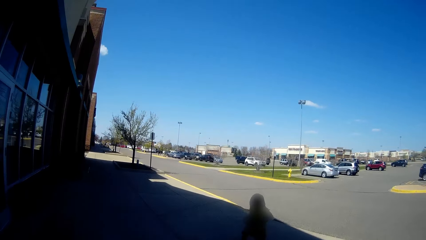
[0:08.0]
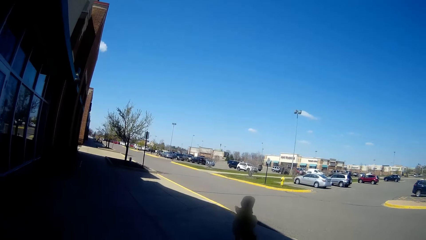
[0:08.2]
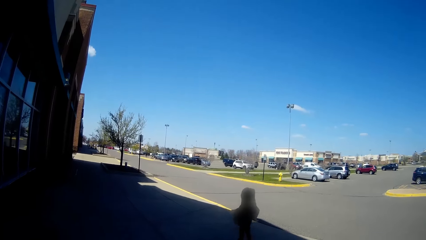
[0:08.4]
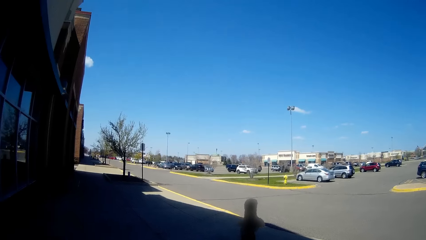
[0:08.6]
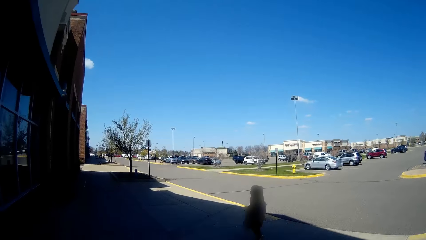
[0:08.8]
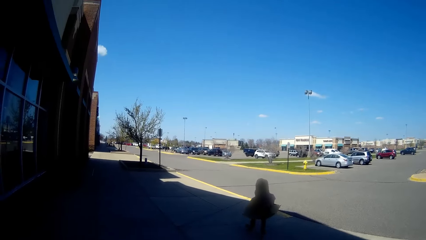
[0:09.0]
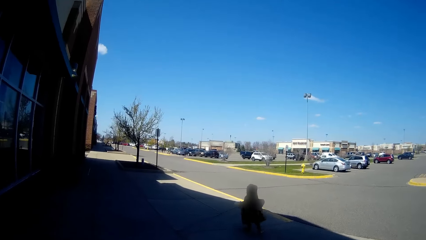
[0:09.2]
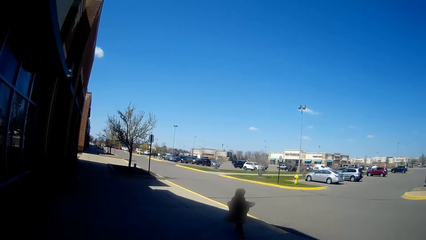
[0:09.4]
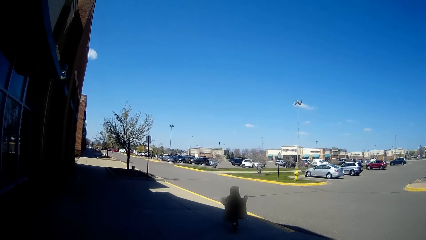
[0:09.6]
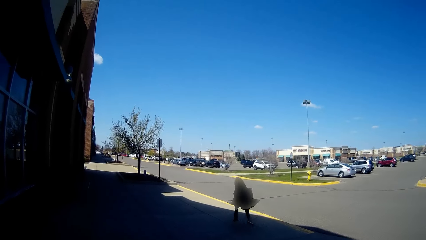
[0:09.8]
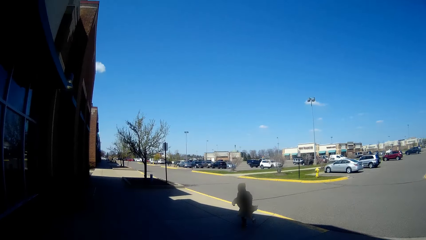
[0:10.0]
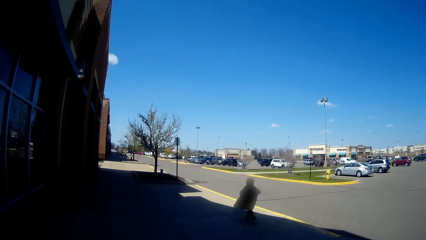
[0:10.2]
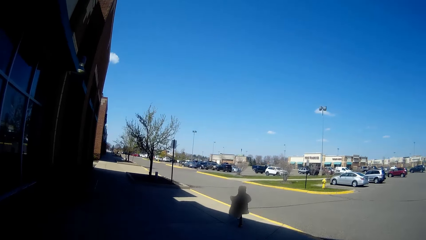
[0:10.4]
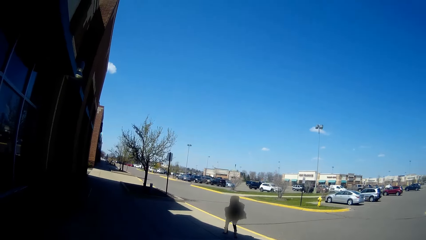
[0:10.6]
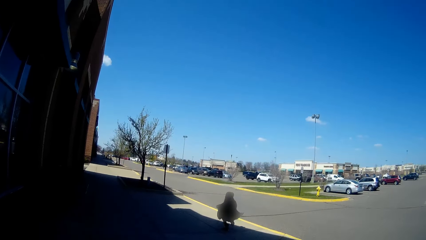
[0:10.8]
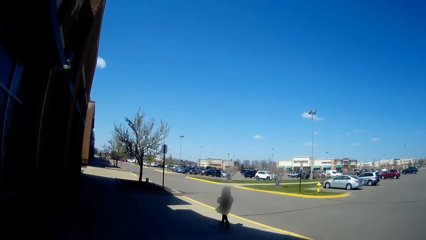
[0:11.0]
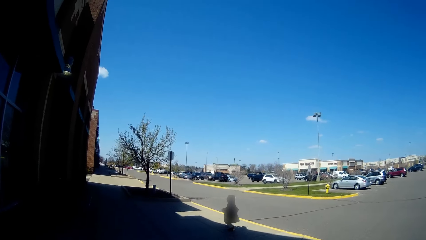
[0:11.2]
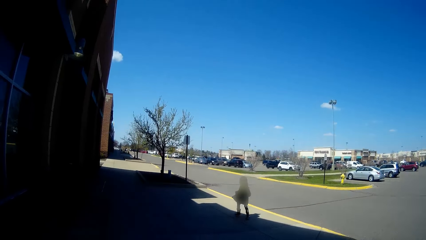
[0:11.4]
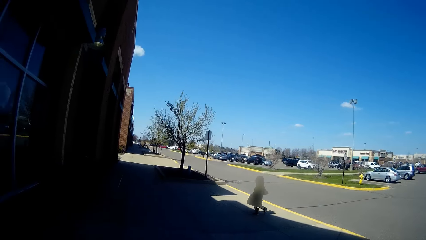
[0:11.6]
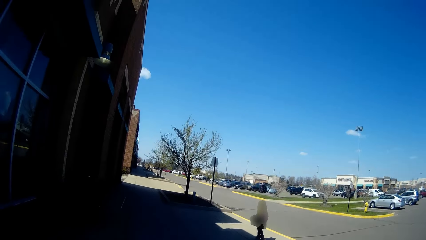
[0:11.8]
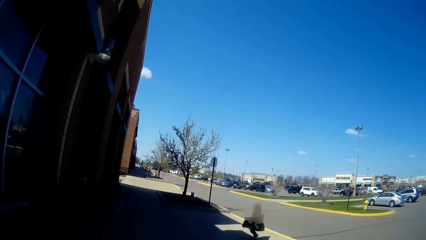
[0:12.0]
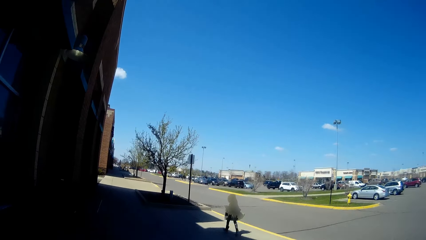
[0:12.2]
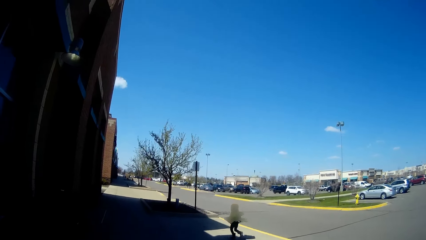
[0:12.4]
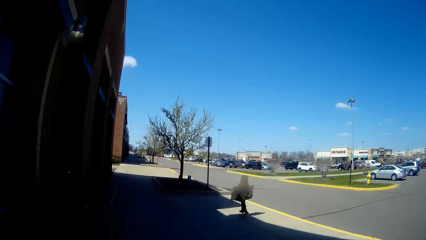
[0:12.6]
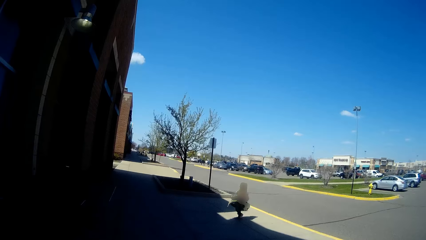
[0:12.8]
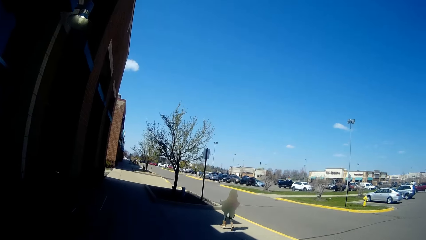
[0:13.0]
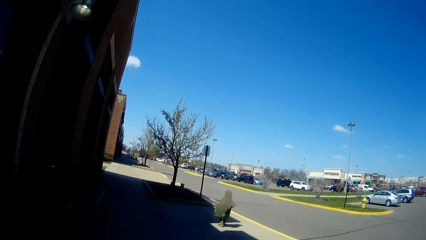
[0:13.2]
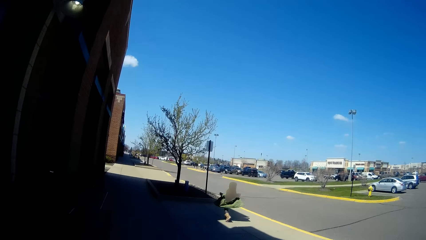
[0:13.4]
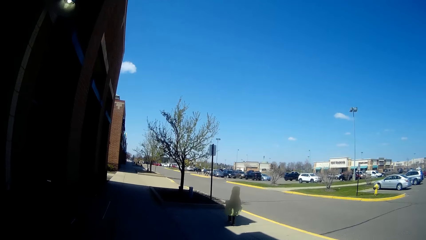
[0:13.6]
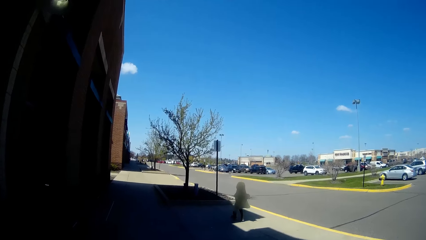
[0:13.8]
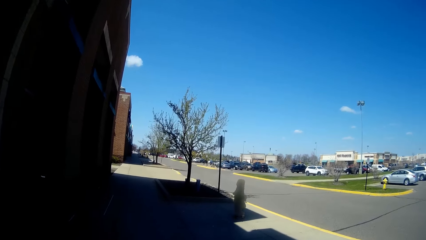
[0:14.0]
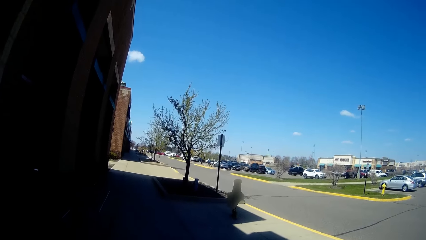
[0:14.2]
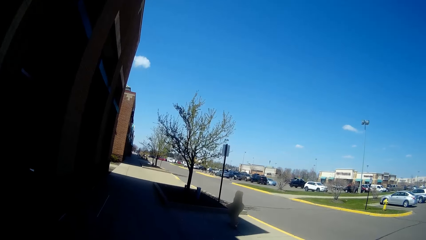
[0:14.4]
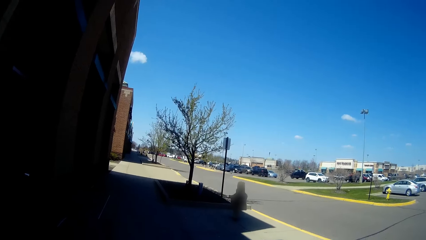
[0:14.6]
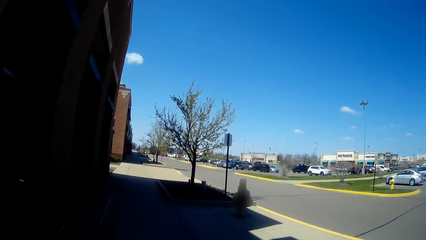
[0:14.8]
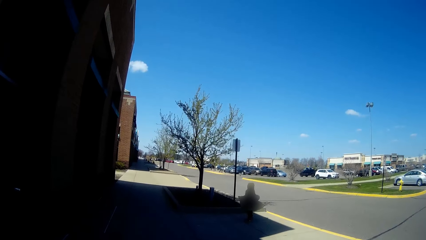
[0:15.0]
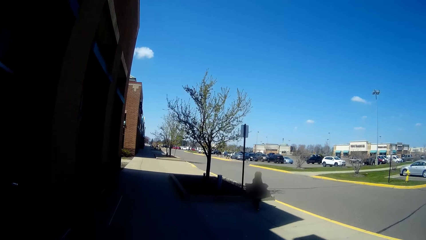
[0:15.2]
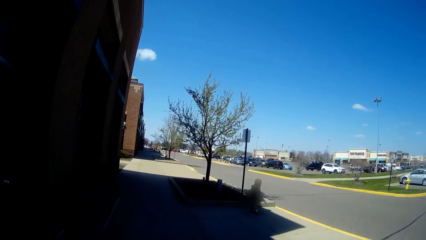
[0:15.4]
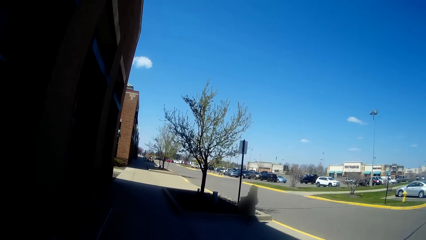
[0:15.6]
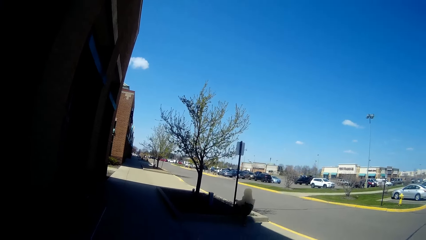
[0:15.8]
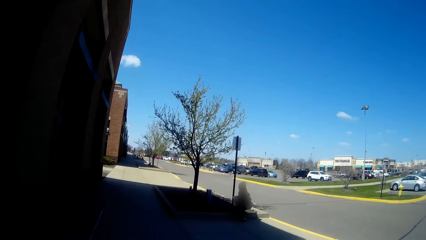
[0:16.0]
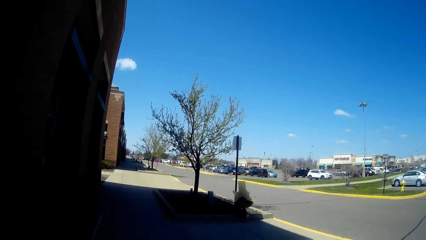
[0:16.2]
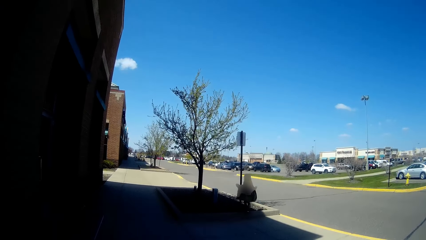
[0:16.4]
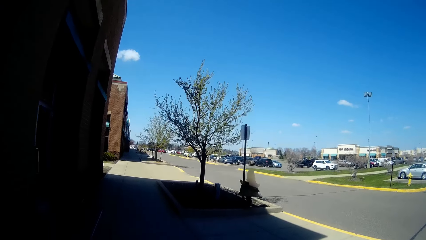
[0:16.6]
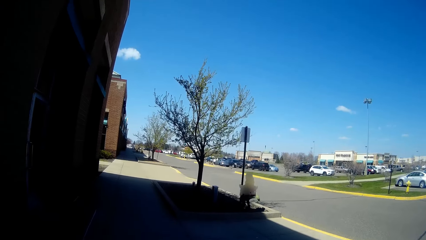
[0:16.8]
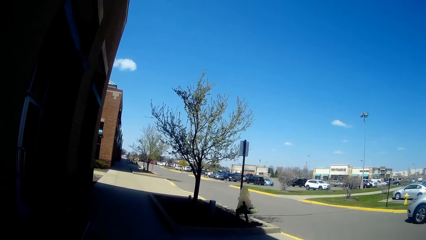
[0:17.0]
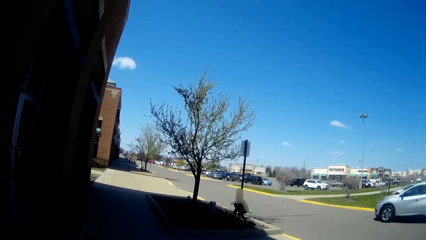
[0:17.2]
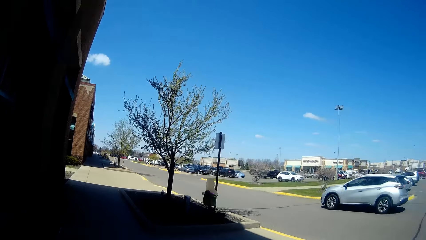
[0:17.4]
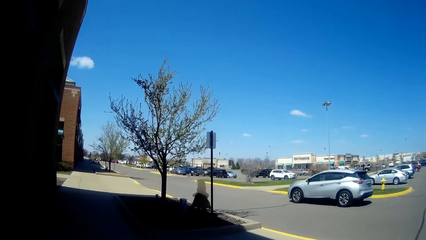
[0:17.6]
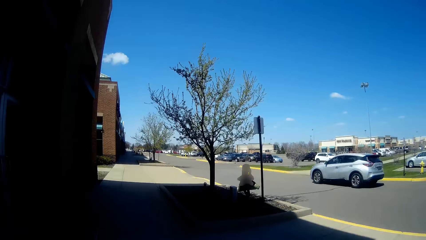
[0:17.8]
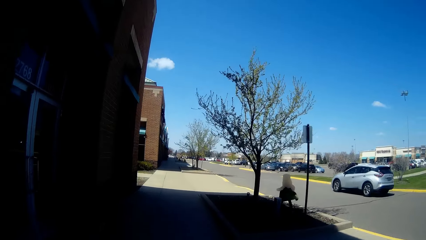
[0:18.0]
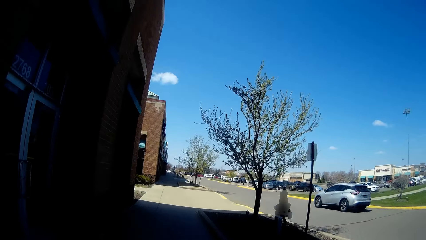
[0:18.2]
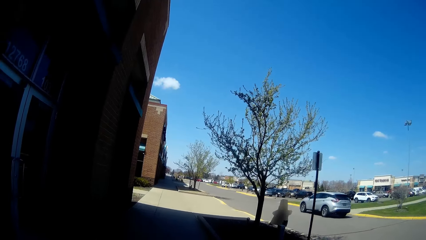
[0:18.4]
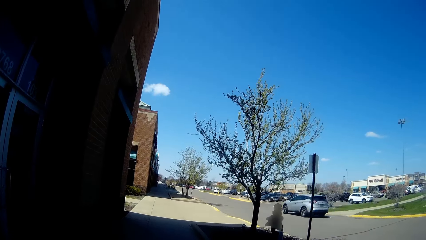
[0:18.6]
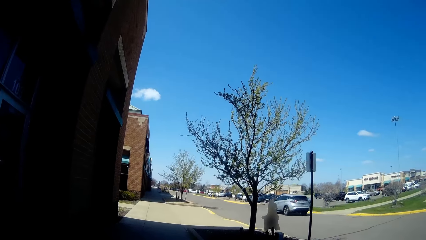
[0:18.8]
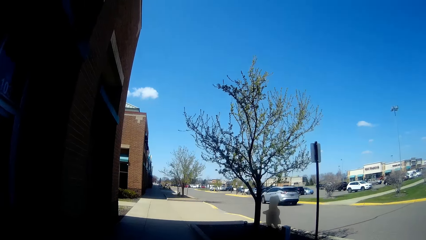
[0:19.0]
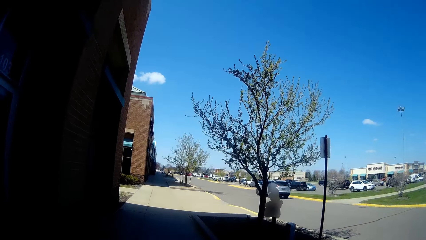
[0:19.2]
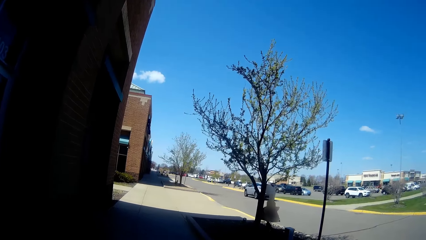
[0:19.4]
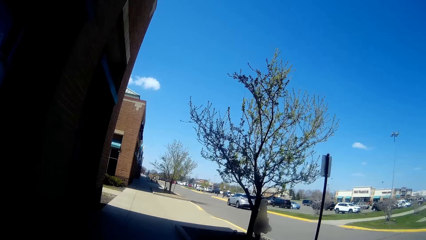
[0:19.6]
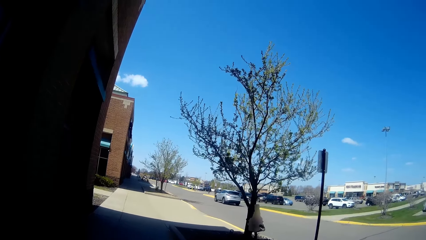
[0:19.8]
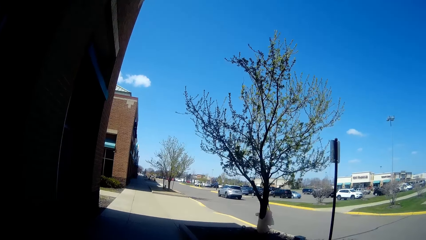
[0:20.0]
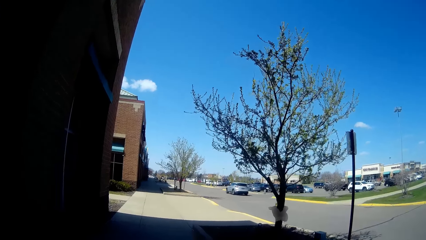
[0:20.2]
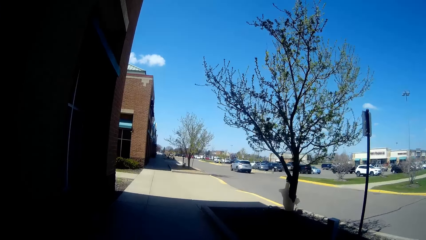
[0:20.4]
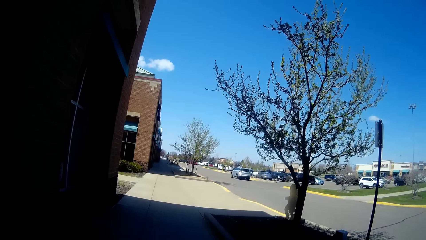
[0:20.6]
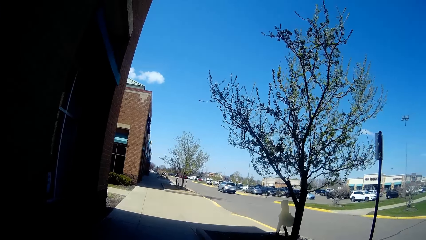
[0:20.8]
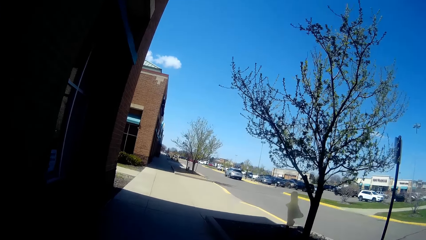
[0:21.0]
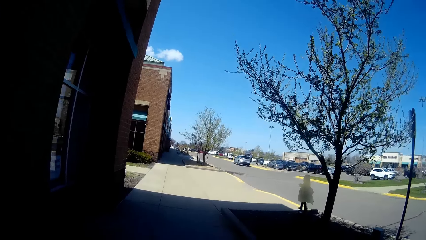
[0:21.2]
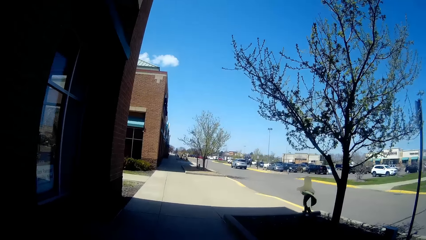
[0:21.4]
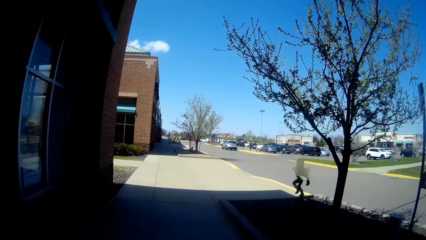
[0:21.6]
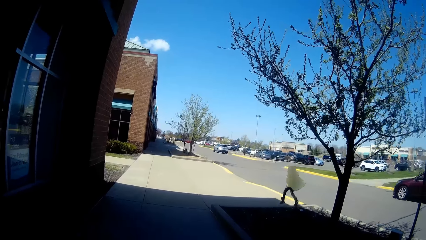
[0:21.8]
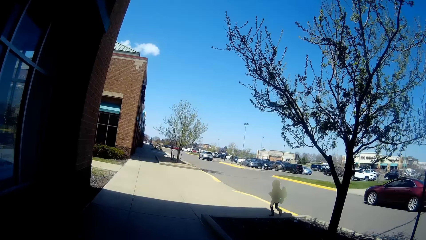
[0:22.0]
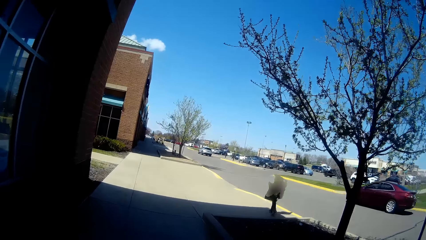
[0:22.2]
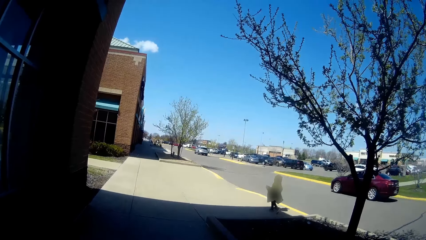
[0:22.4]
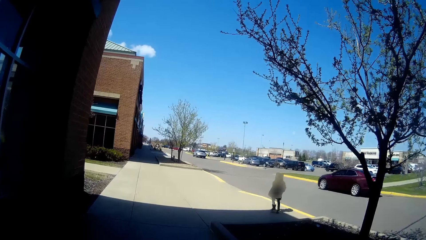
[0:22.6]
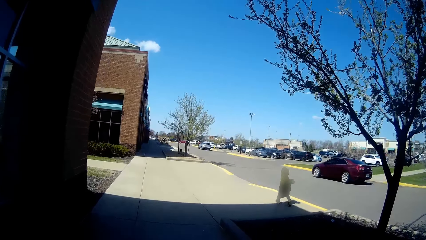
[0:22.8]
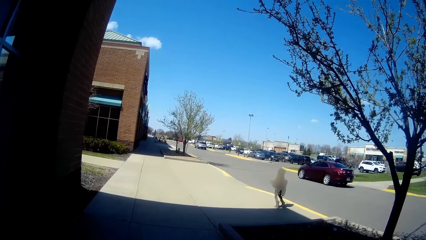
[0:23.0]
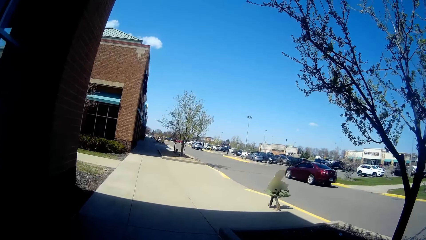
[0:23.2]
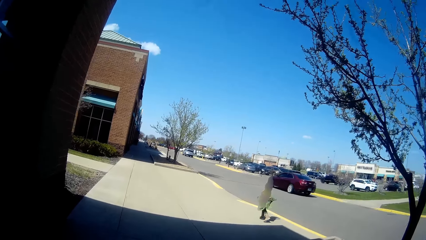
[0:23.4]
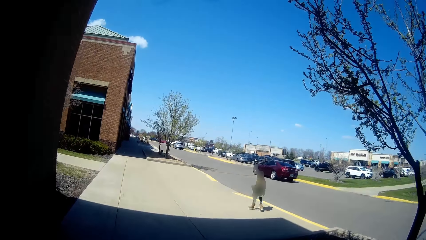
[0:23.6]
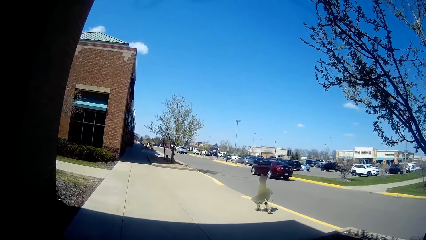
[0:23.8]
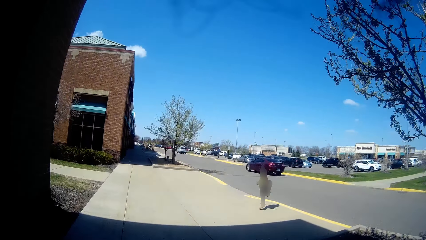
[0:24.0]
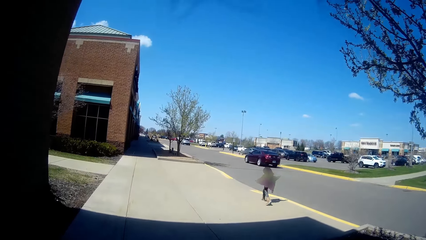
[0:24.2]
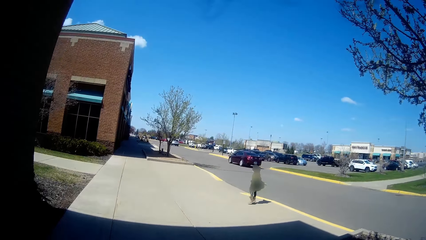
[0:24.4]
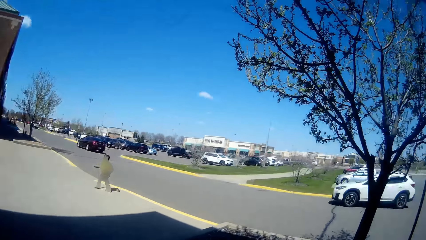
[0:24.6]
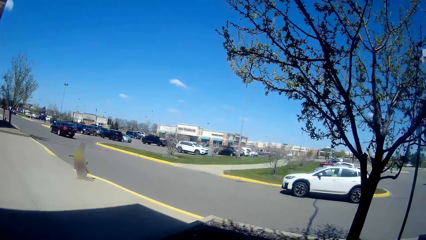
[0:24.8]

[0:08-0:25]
A girl trots on the pavement. The girl walks on the pavement. The girl trots on a pavement.
